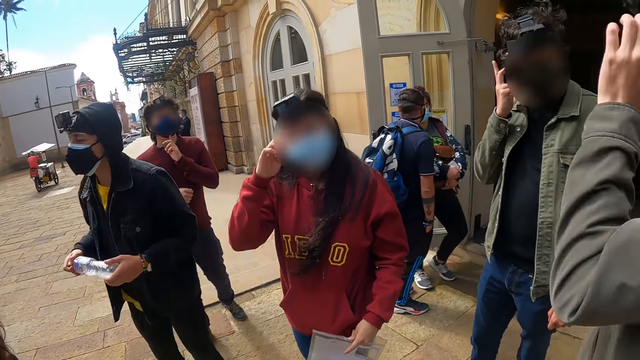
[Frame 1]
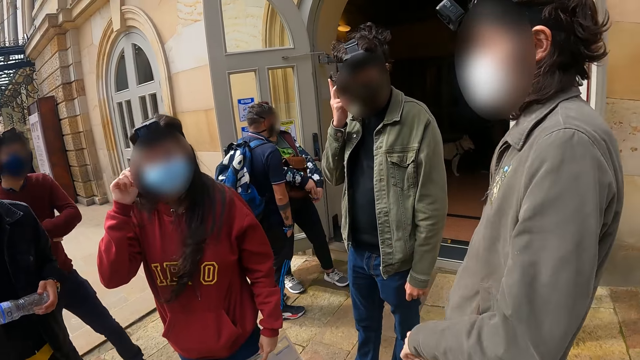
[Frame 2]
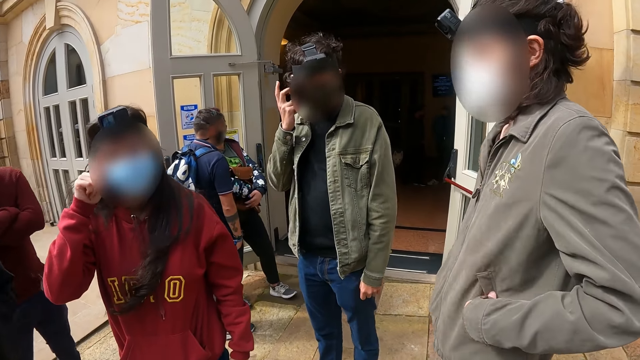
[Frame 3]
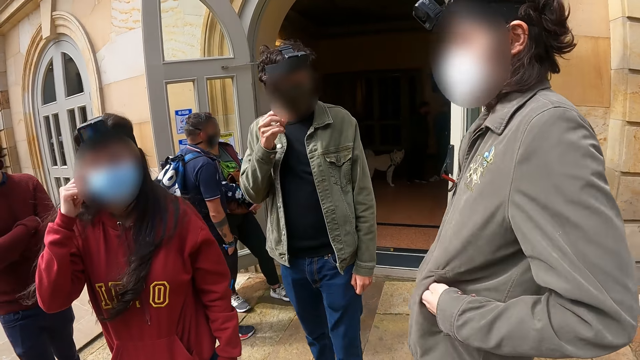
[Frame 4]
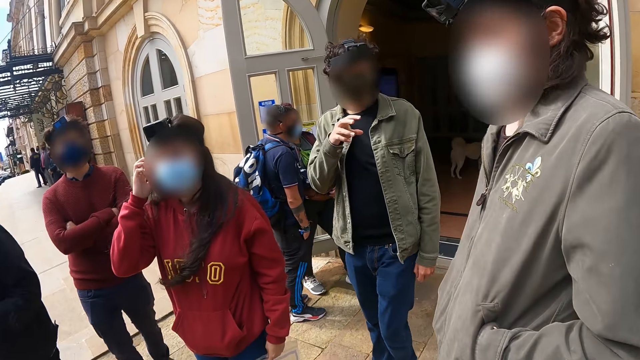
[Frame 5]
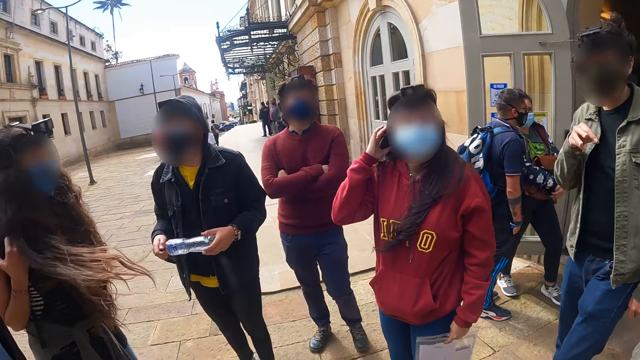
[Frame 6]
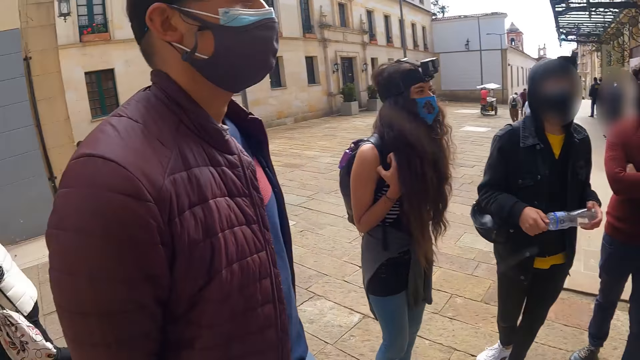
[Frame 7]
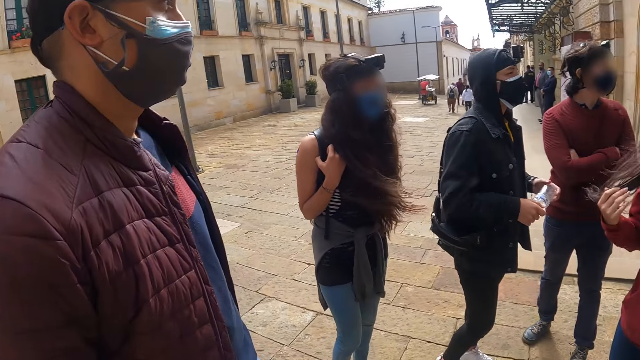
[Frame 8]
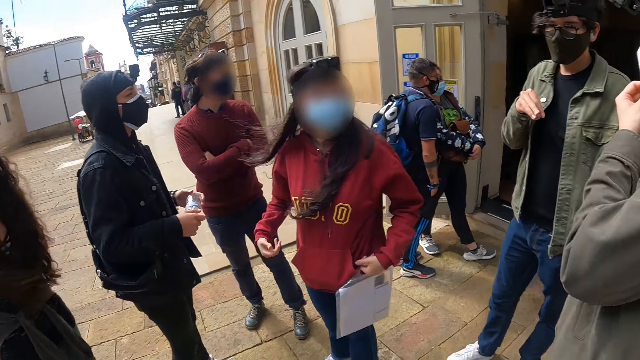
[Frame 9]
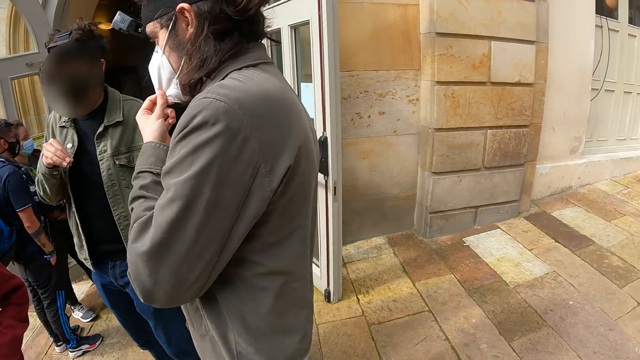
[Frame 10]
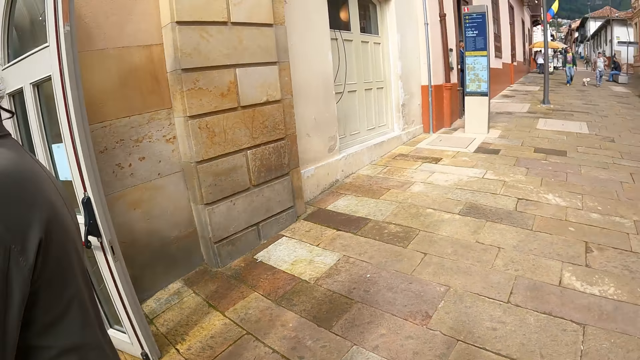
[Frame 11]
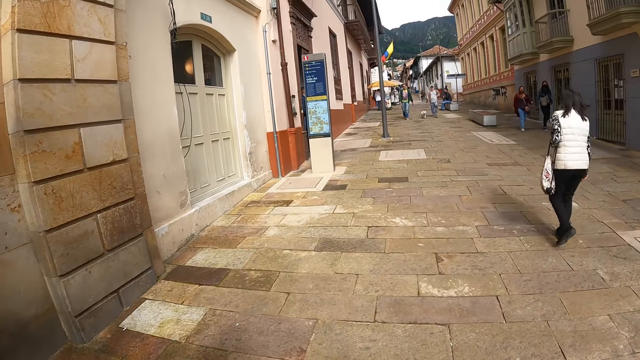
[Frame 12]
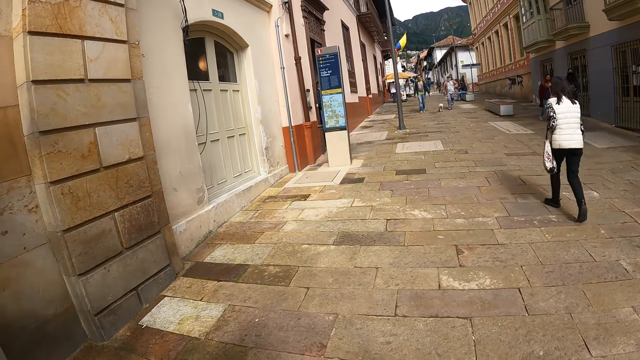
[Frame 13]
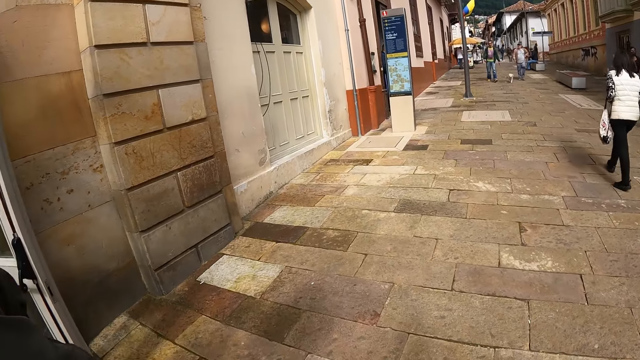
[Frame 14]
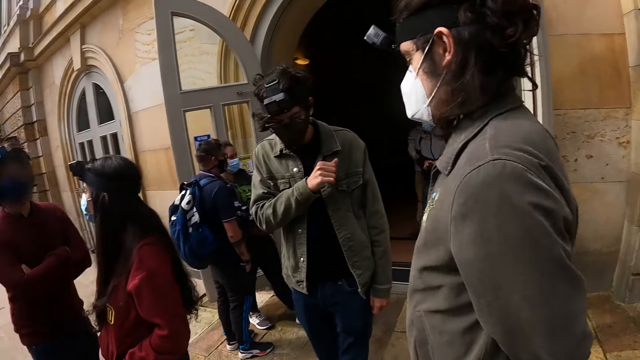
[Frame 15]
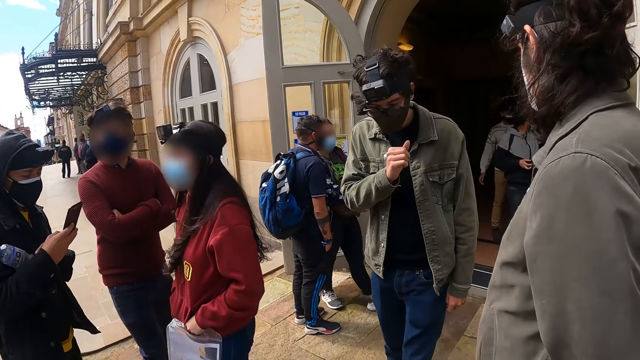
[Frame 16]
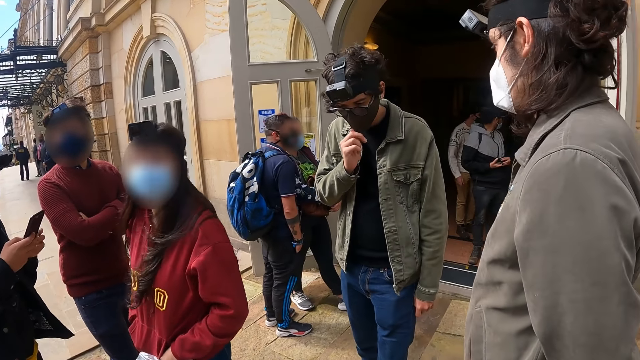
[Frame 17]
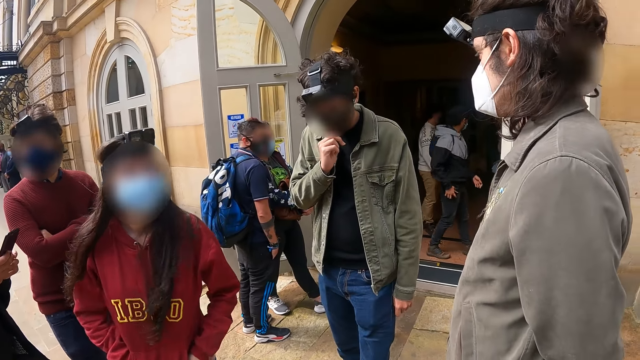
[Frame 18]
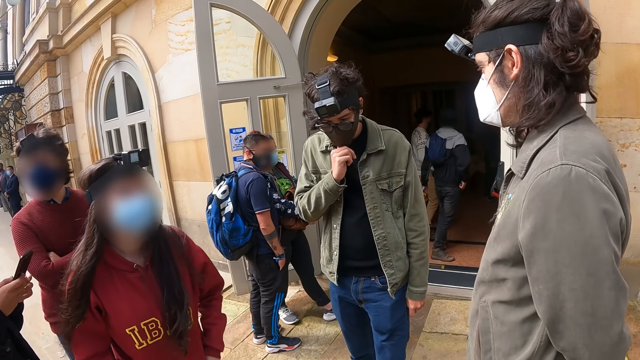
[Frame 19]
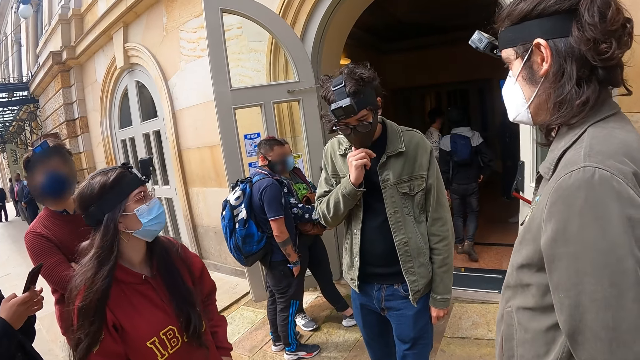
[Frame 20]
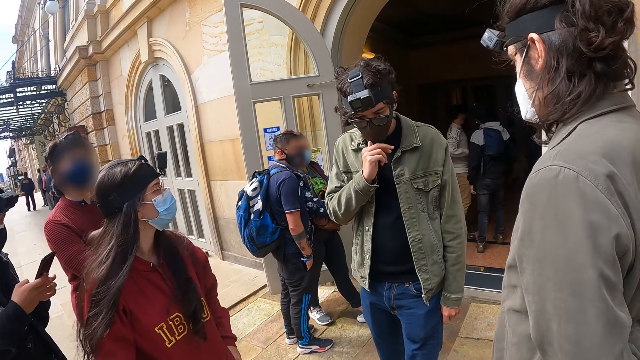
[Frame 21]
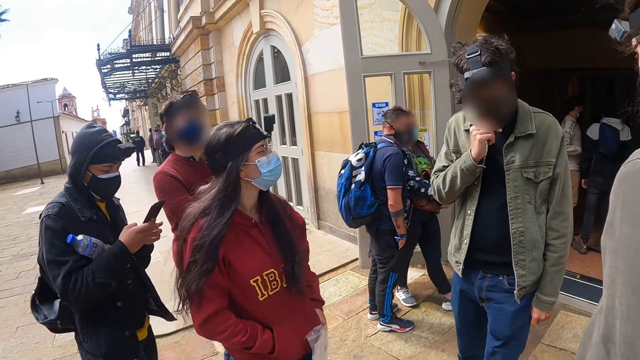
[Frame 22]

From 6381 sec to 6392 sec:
The camera wearer looks around the road. They look at the person and other people.

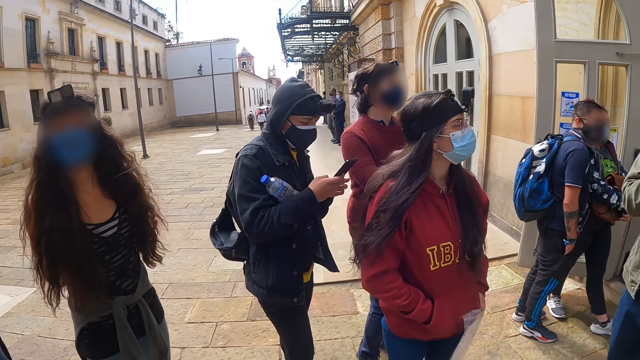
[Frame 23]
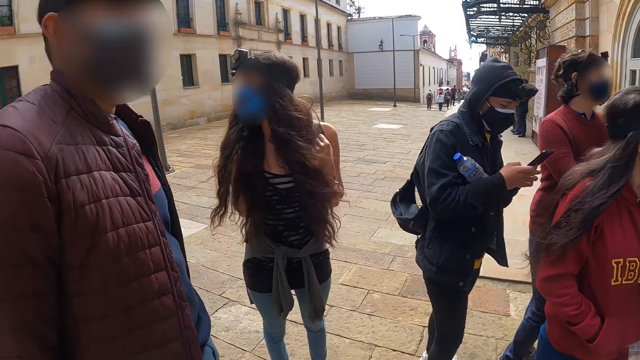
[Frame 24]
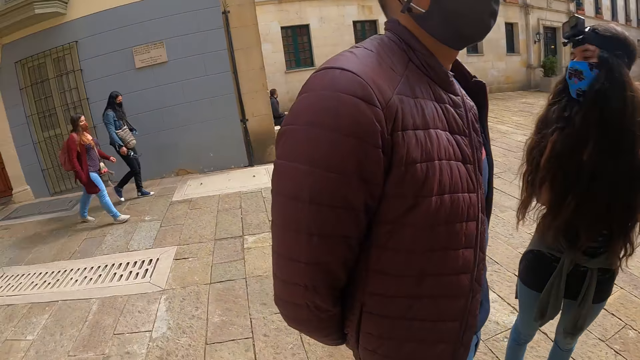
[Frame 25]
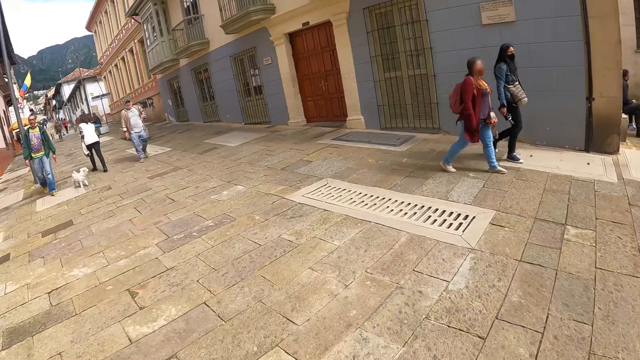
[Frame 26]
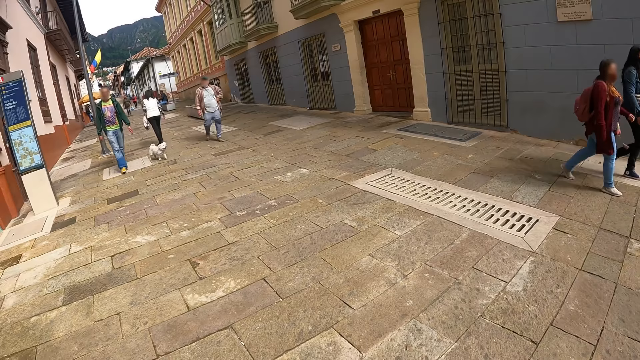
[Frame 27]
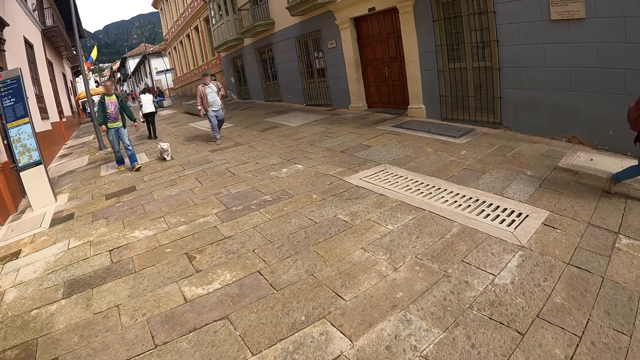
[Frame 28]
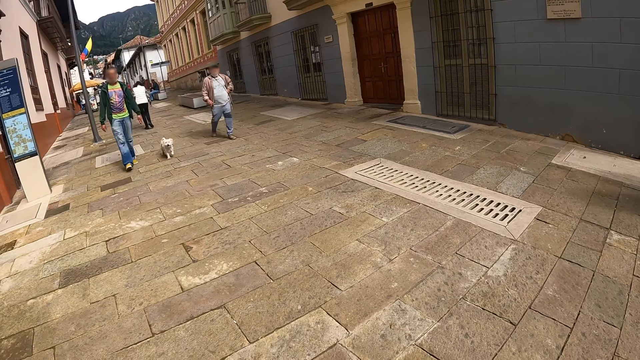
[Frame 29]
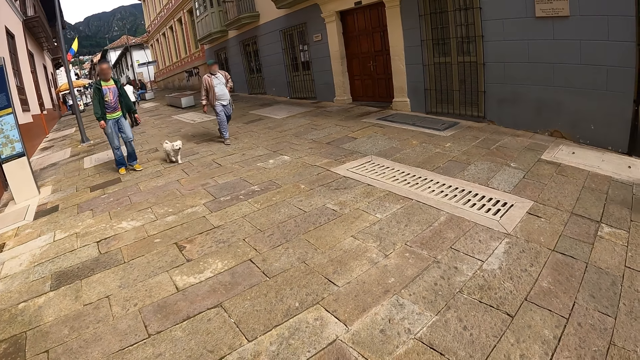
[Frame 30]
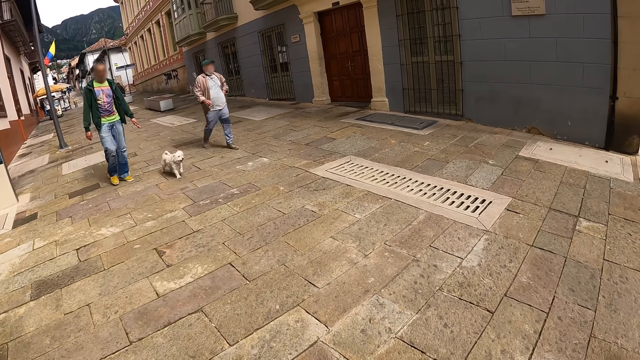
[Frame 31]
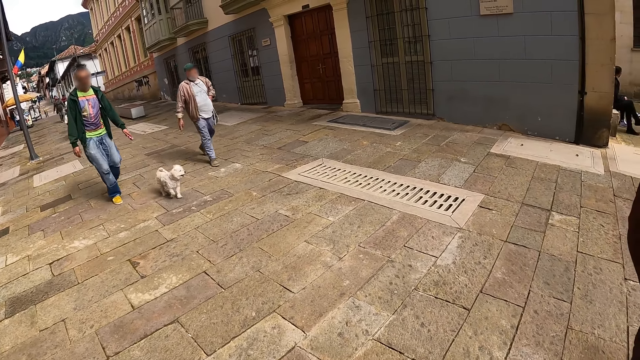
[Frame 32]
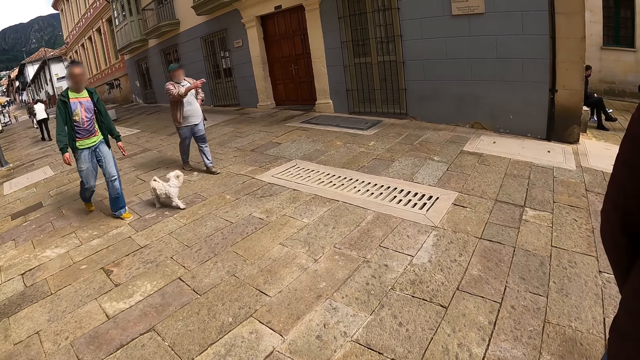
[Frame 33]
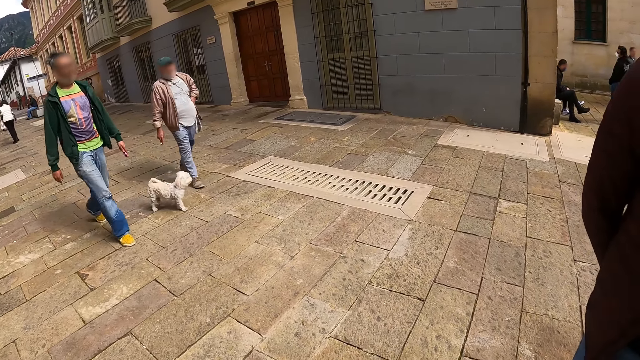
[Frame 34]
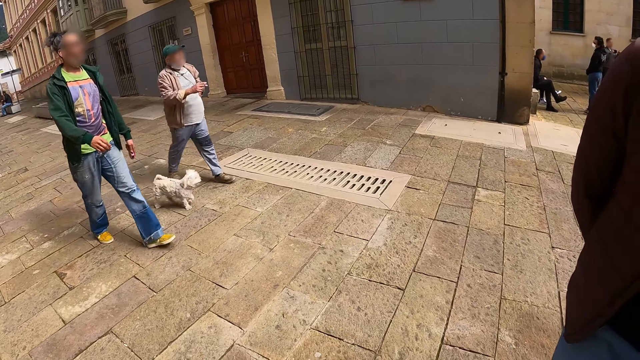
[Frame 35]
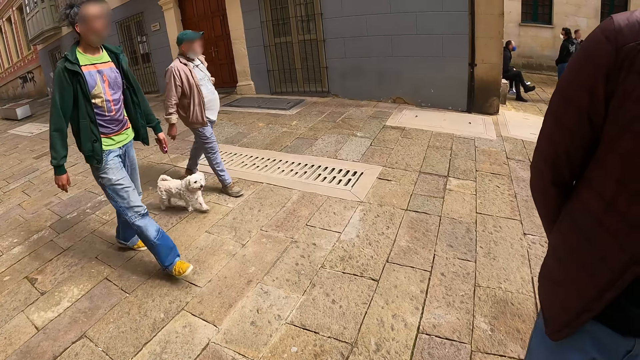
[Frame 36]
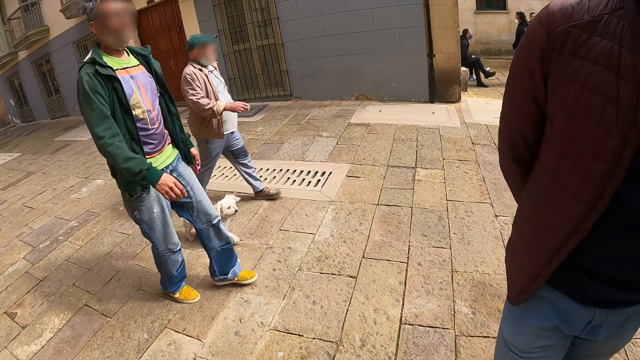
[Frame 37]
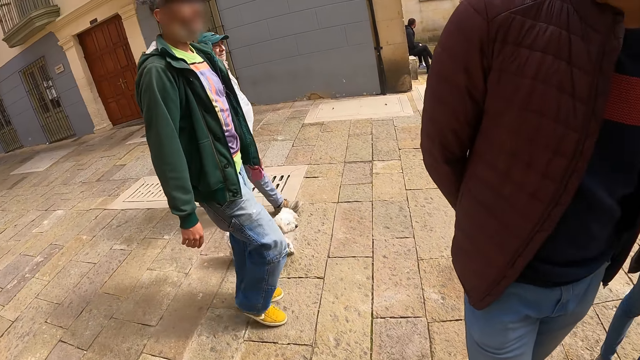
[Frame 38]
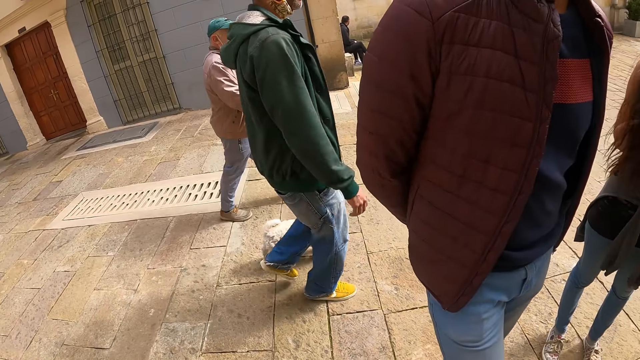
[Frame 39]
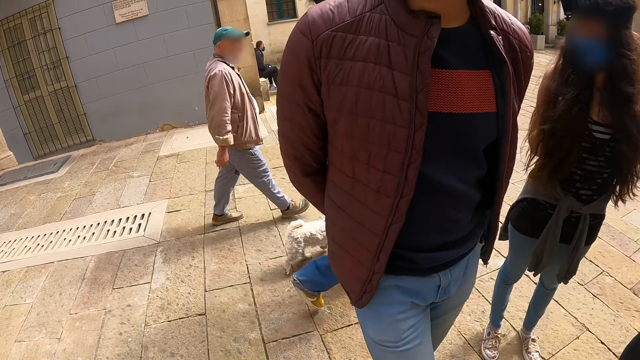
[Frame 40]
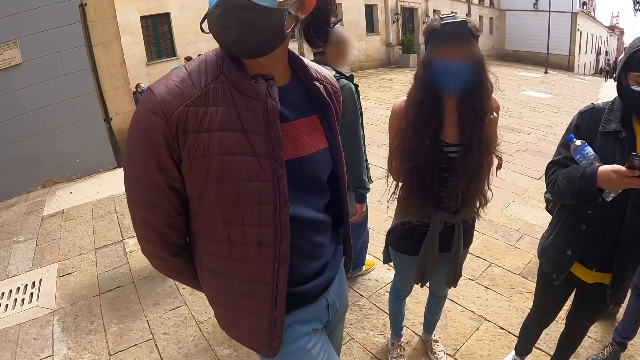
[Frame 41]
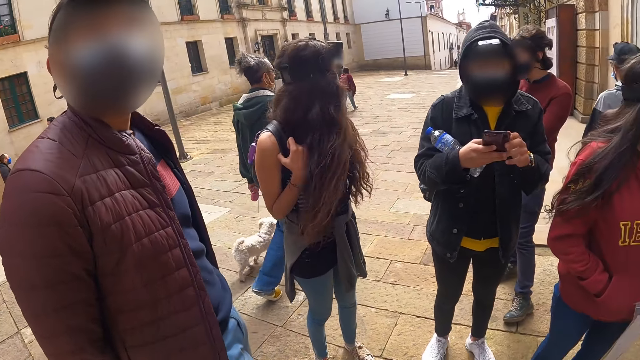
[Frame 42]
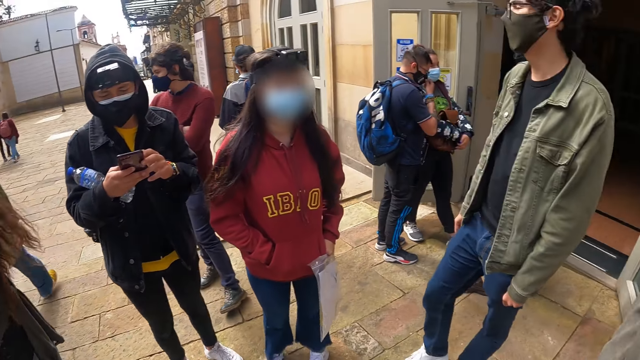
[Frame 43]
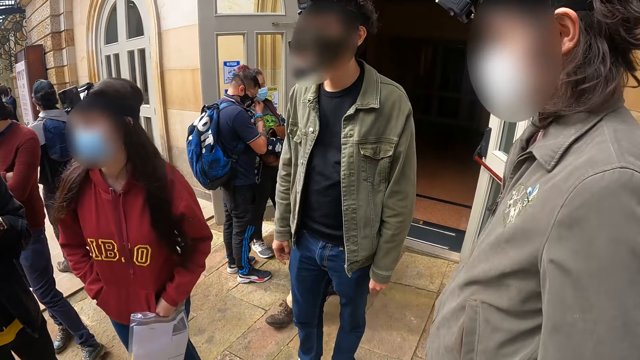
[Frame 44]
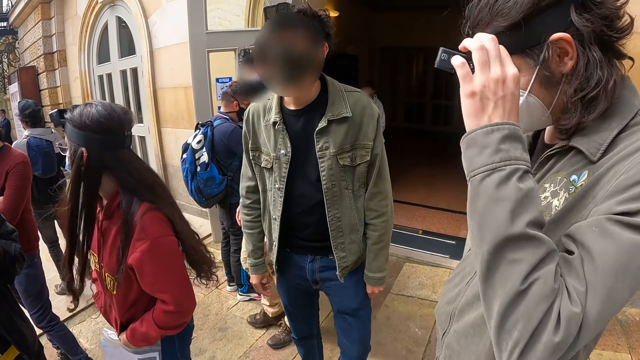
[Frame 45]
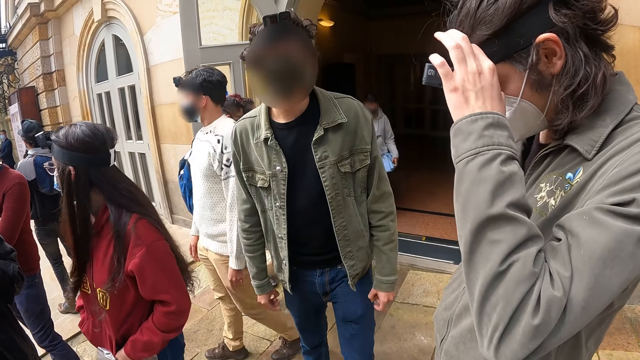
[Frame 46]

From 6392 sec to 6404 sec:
The camera wearer looks around the road.
